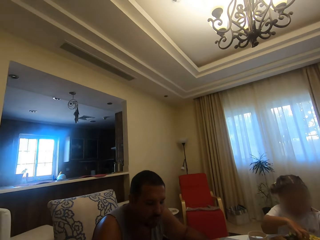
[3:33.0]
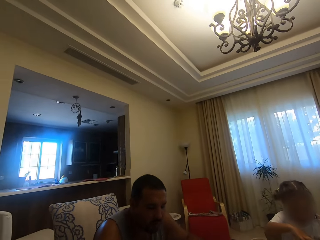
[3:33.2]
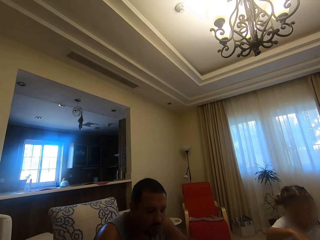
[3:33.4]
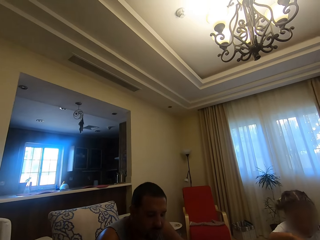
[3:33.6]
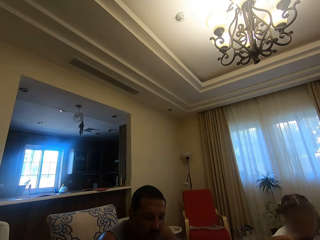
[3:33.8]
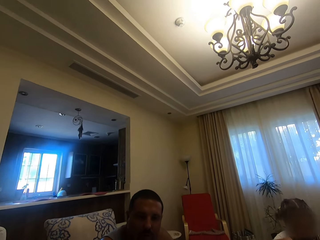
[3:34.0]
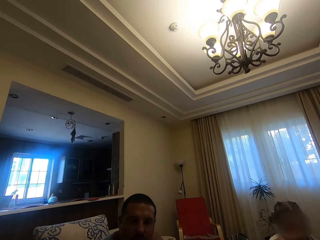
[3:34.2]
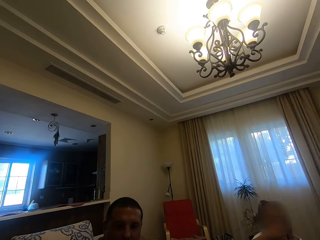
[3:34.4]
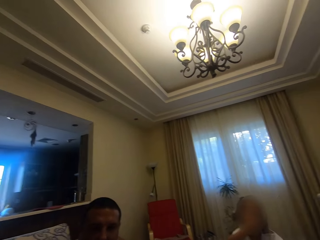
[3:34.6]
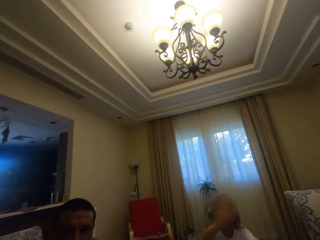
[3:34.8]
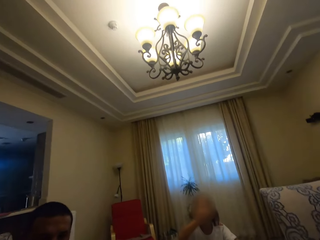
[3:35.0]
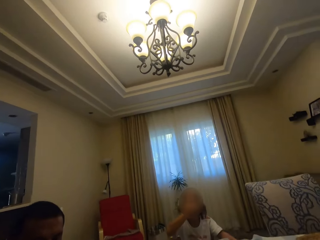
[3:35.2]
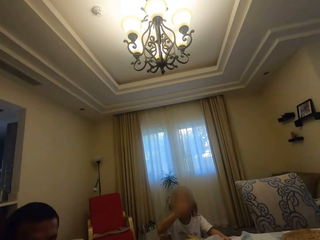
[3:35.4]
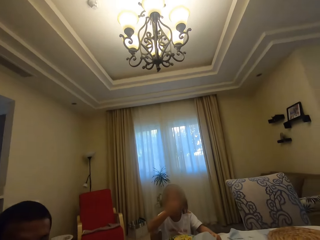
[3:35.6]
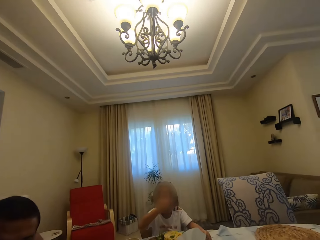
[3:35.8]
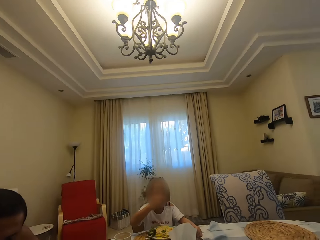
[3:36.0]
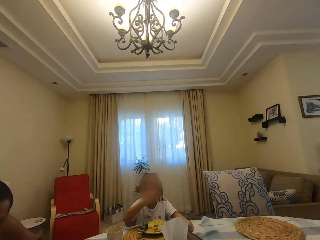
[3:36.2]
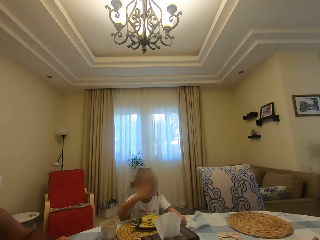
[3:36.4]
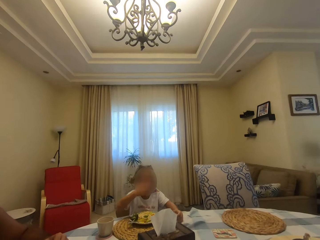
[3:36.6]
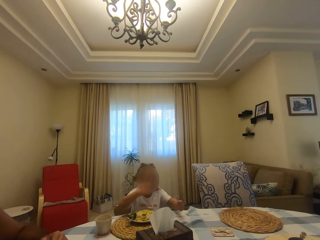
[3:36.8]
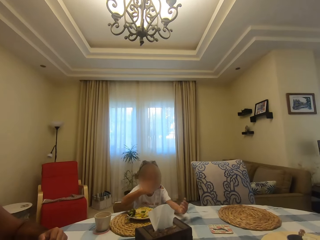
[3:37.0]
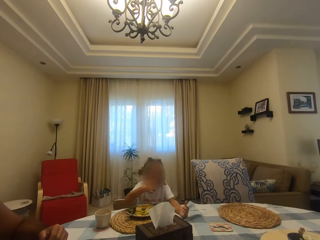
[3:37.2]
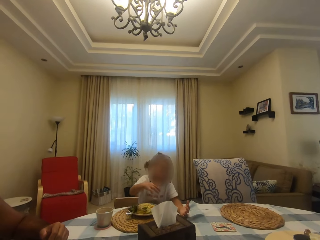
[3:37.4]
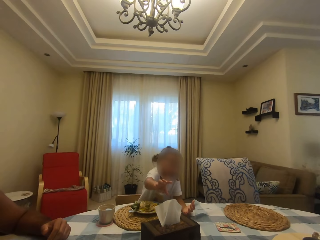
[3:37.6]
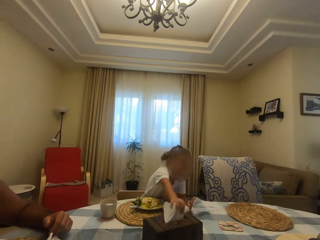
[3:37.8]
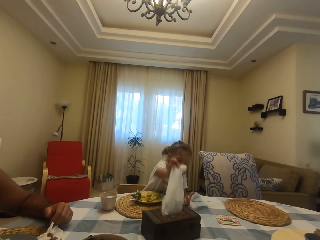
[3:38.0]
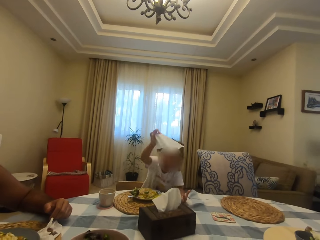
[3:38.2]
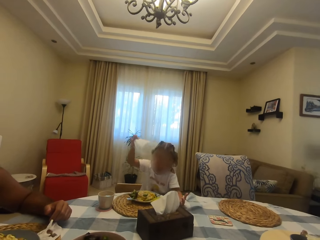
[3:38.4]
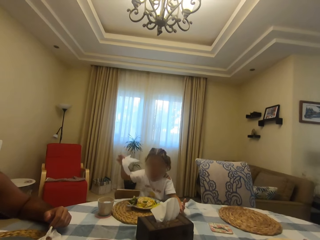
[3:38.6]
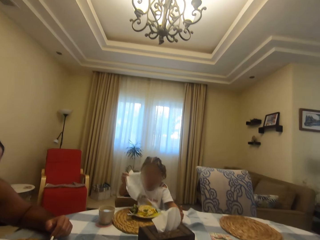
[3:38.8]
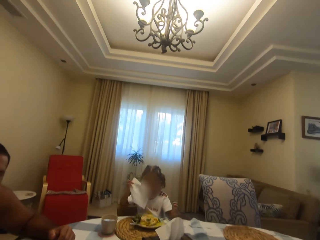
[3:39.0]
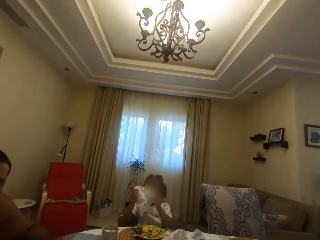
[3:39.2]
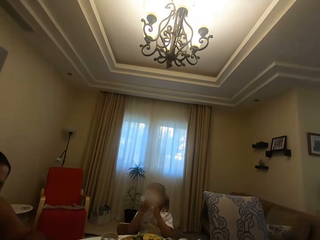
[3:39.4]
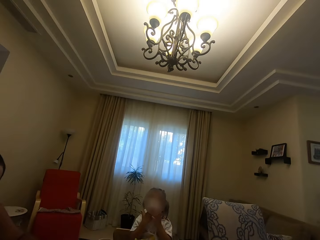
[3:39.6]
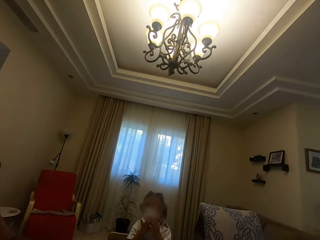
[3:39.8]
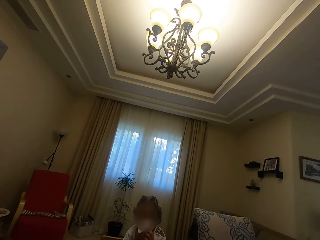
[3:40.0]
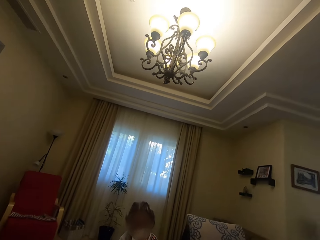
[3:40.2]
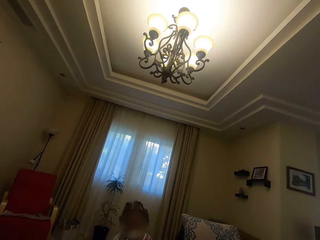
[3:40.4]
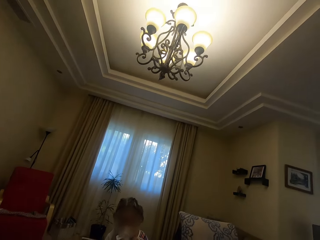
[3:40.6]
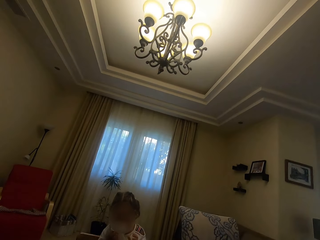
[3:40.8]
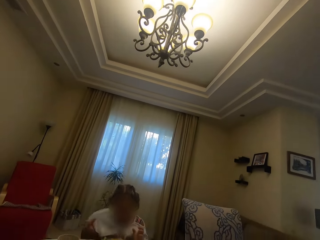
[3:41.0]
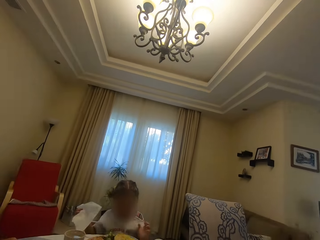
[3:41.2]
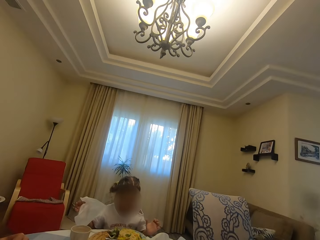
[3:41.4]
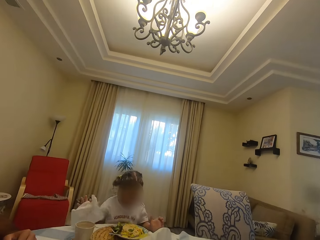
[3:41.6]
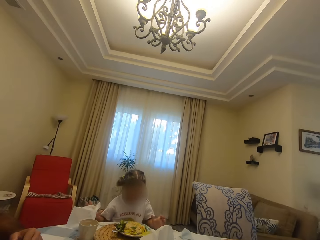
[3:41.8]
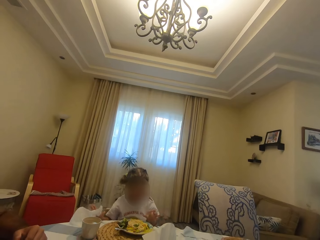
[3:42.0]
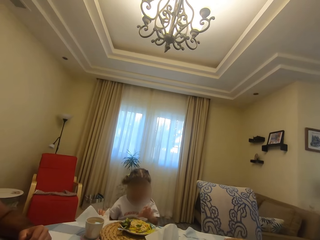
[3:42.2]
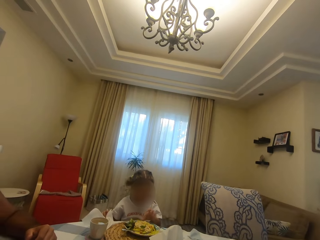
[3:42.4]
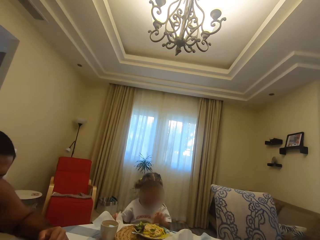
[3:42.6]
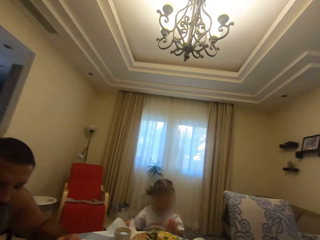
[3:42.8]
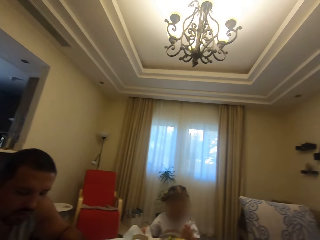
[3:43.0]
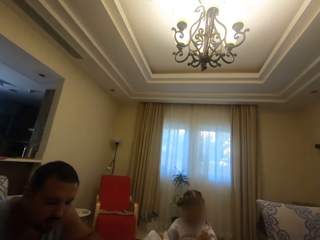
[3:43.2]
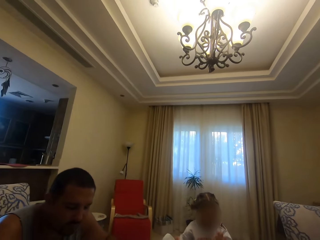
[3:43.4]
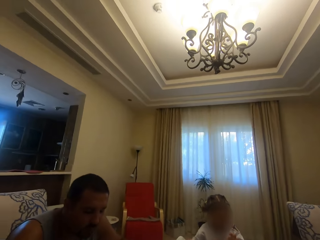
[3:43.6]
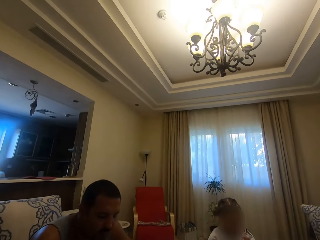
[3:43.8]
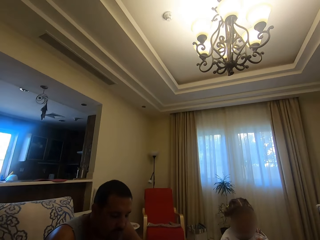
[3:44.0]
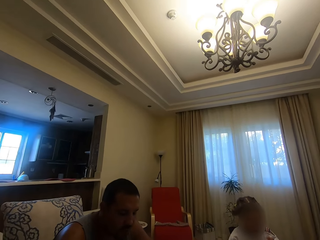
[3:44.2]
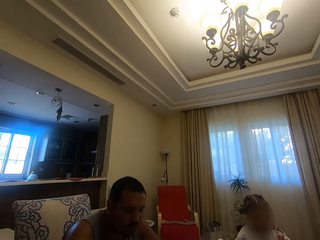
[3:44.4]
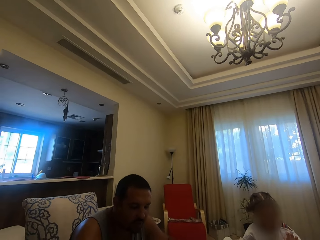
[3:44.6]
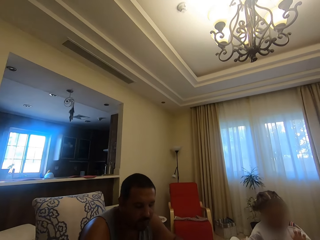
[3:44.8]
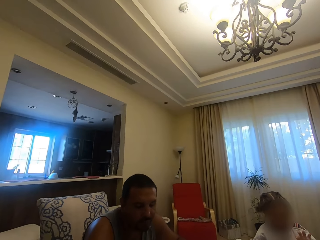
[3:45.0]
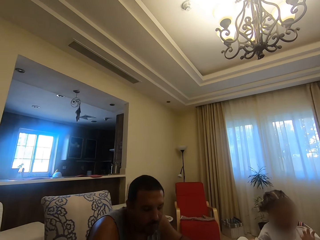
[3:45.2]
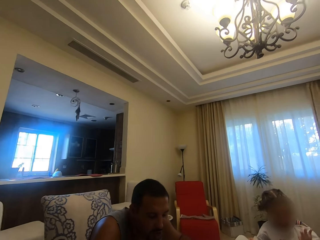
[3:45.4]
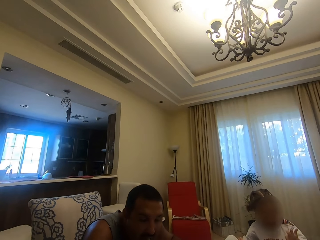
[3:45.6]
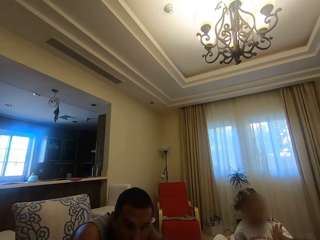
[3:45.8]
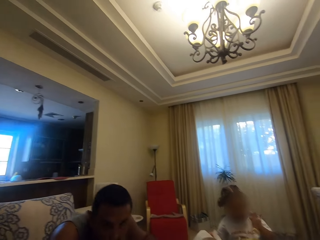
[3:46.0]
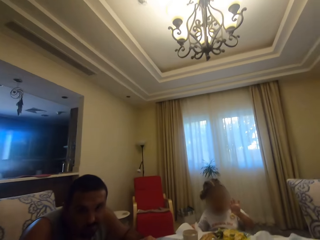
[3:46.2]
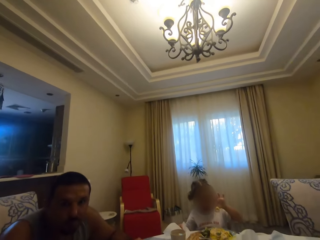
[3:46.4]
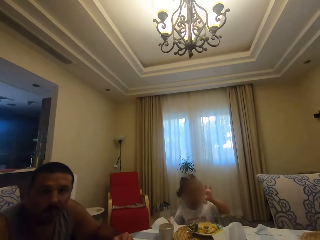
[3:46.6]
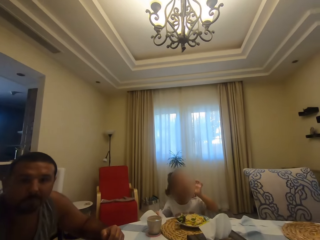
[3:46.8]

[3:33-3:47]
A child picks up a serviette. The camera wearer talks to a man. The man talks to the camera wearer. The child looks around.

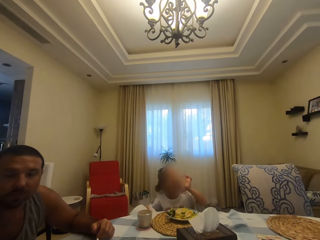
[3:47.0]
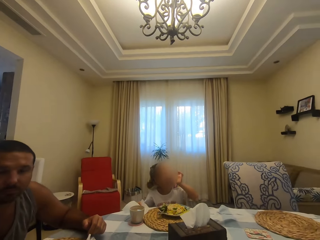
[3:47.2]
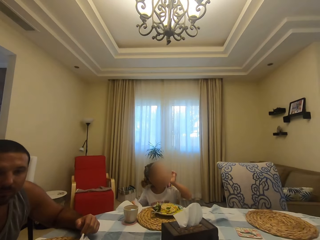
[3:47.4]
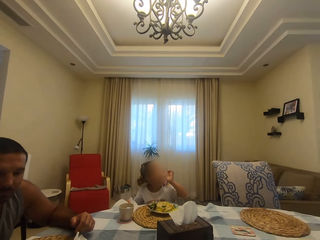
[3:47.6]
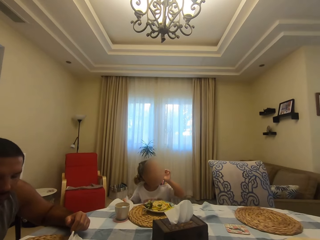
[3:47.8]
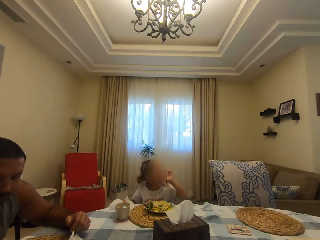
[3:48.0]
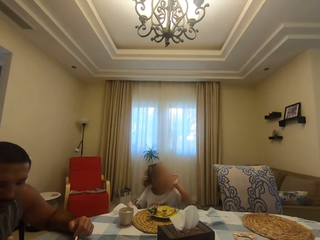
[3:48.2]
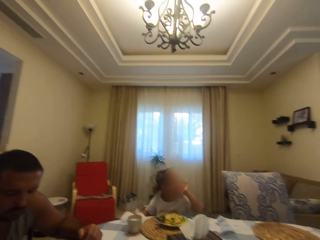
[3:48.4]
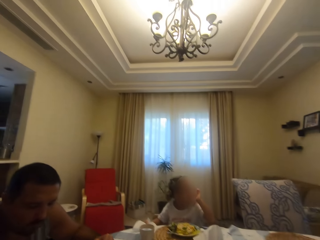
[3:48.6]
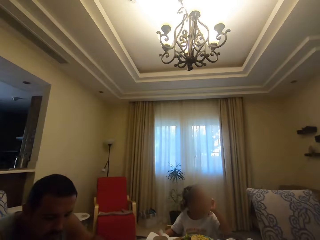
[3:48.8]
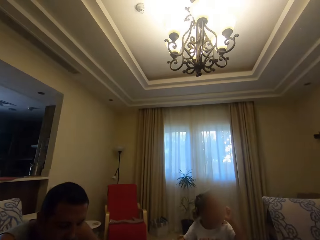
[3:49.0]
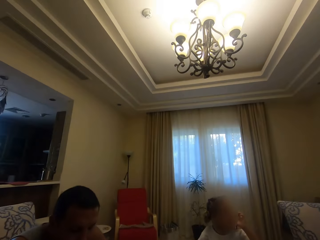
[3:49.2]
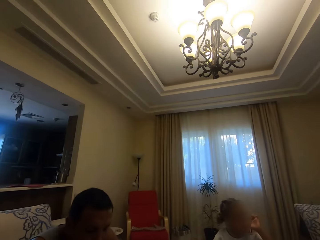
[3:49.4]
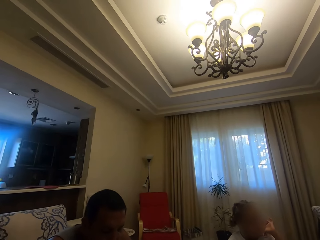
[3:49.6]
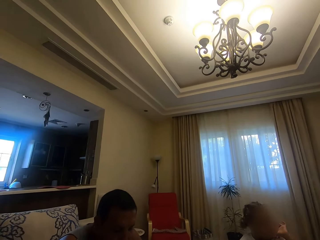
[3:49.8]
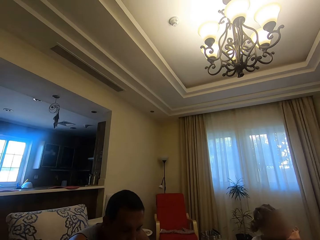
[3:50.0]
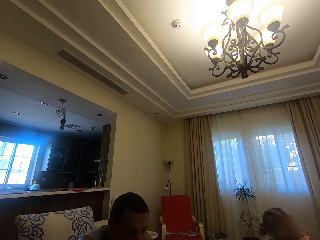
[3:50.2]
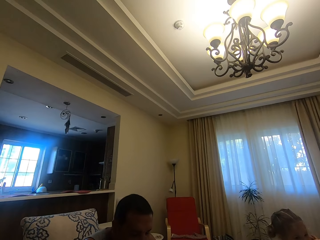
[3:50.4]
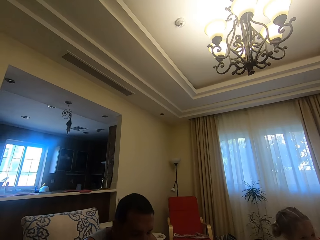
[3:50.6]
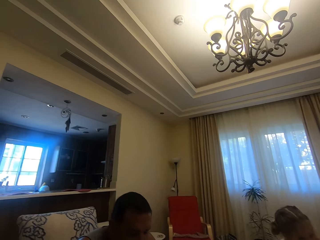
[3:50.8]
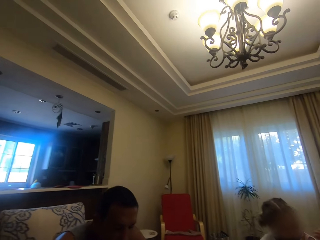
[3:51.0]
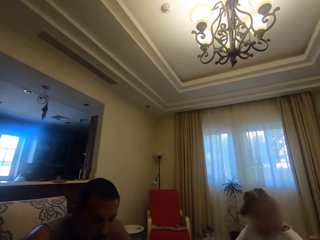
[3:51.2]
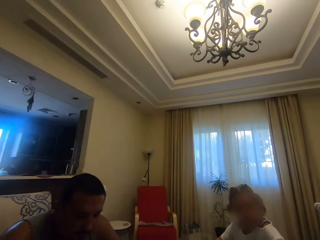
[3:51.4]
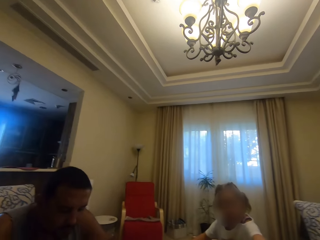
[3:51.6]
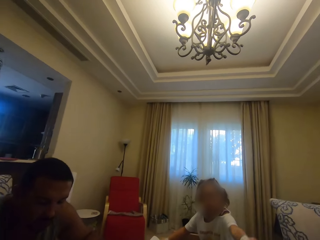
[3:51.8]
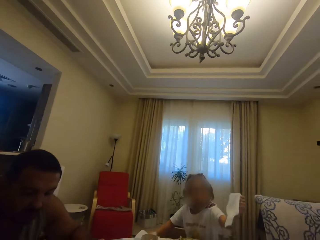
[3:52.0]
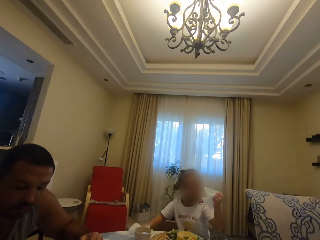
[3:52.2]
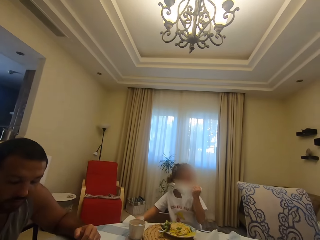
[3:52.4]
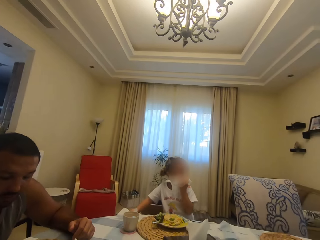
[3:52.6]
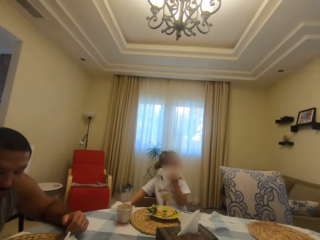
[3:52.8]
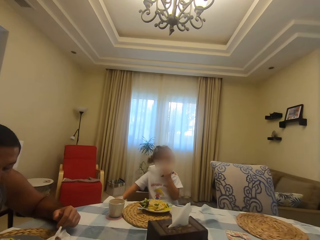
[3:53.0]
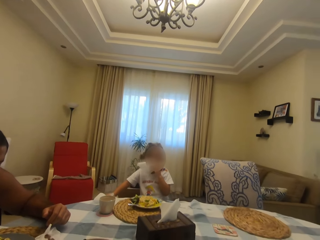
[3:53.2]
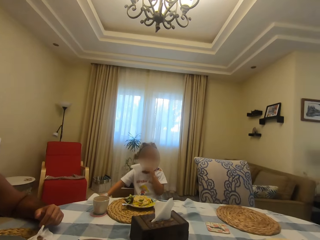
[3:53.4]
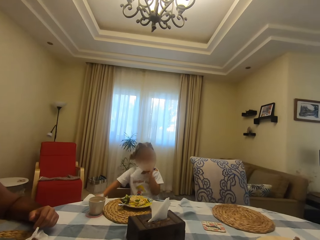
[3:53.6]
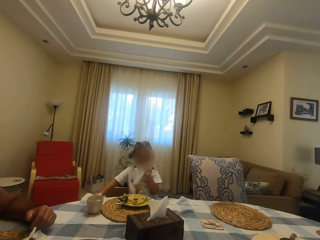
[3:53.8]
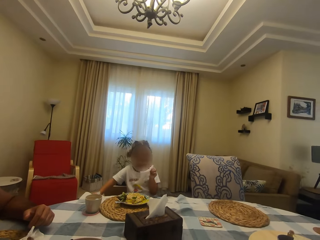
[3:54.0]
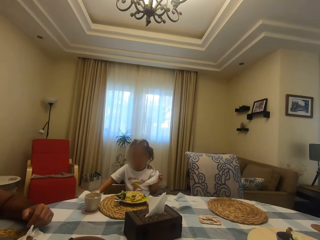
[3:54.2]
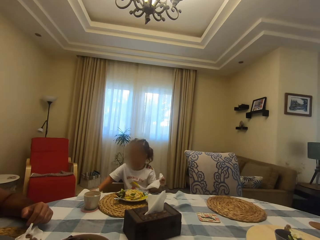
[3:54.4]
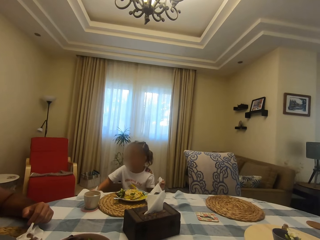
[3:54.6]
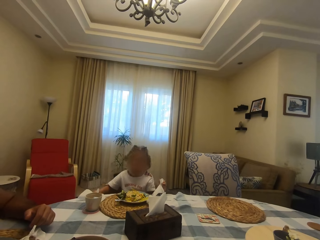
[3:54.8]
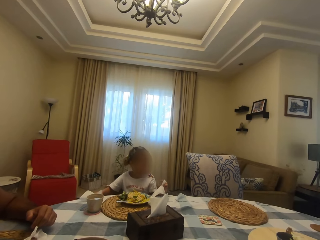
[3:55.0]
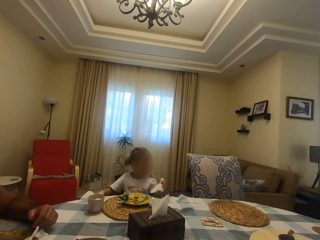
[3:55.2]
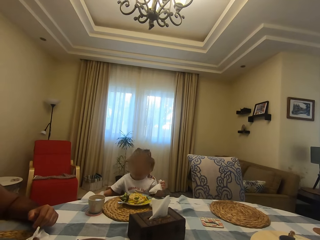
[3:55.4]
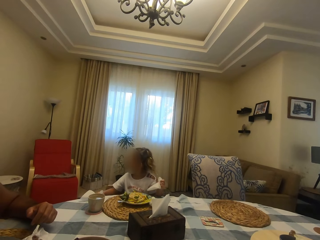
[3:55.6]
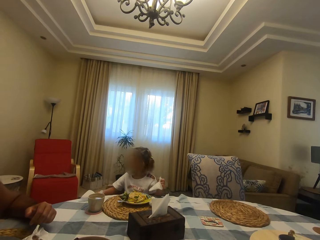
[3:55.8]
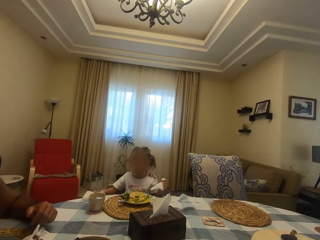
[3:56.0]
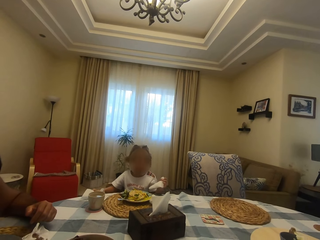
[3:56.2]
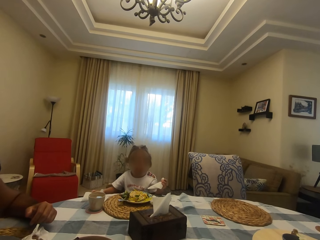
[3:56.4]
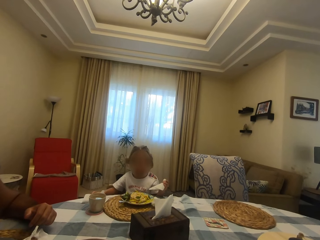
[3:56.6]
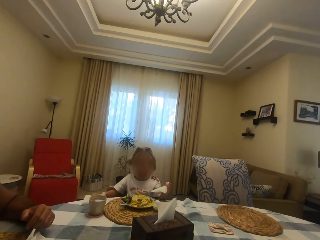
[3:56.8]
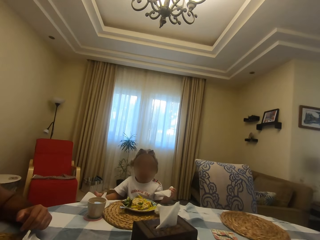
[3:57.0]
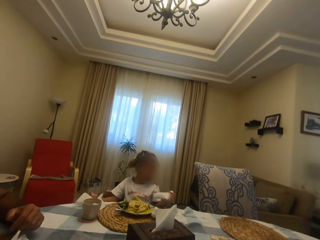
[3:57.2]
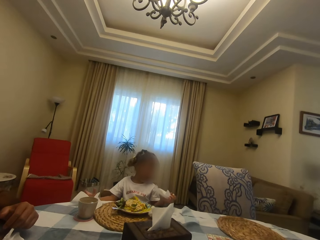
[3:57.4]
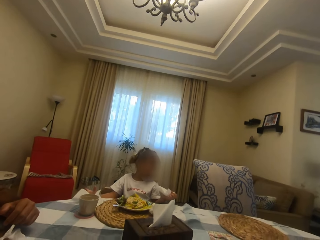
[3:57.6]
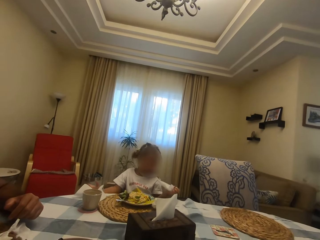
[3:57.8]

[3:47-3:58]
The camera wearer talks to a man. They look around. The man talks to the camera wearer. A child wipes her mouth with a serviette. The child talks to the camera wearer.
